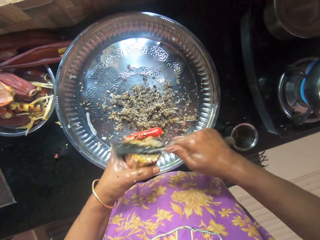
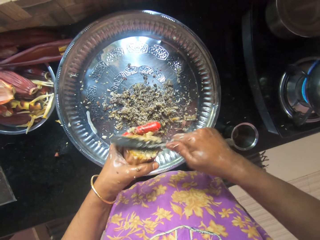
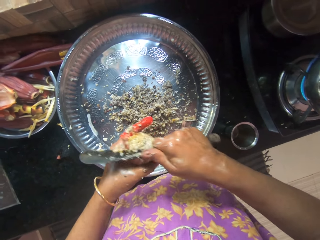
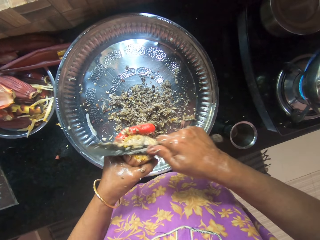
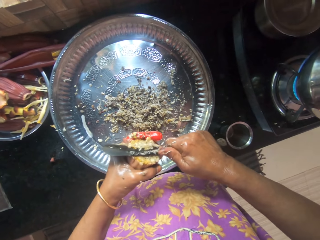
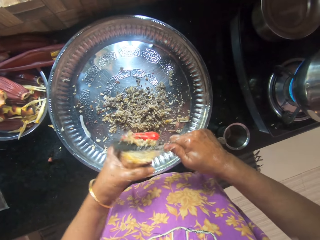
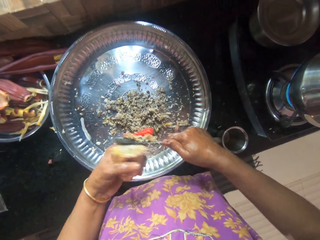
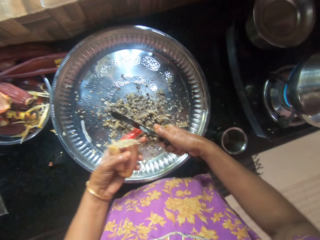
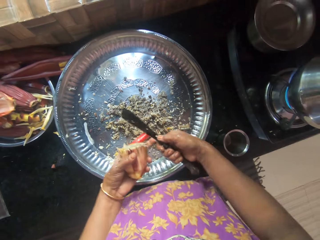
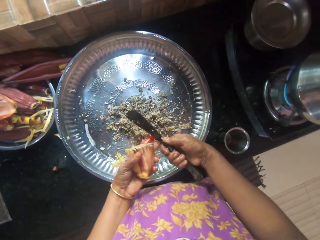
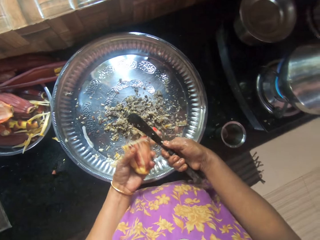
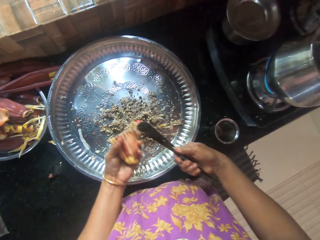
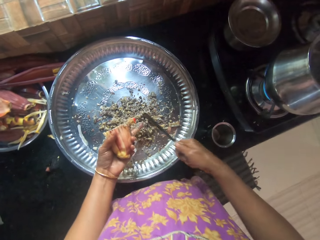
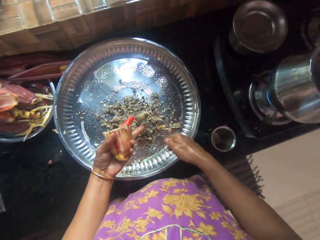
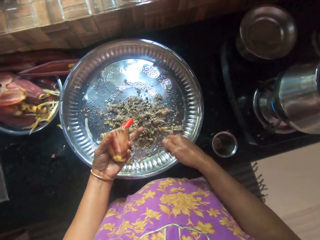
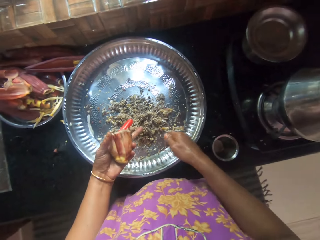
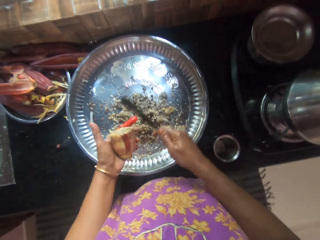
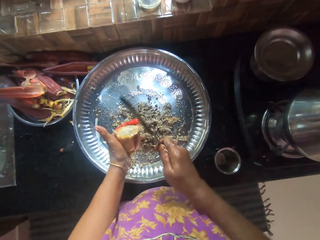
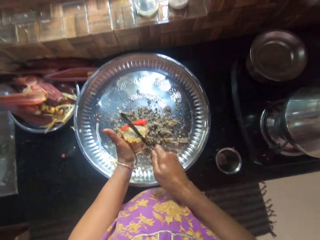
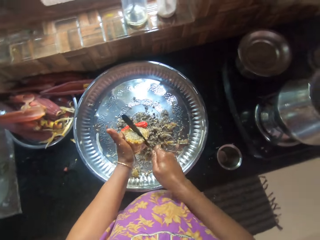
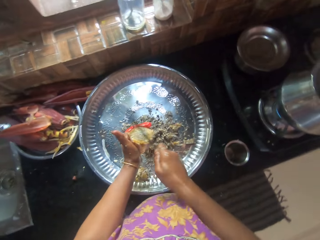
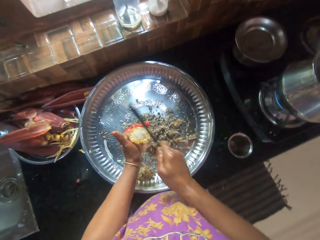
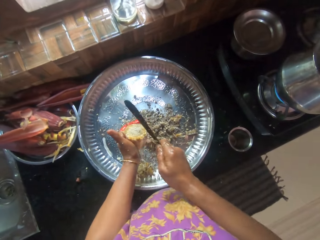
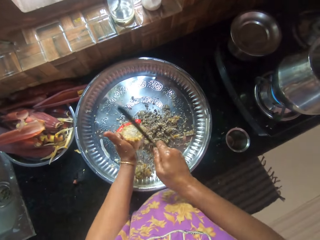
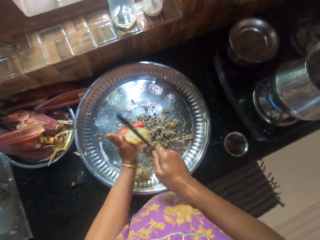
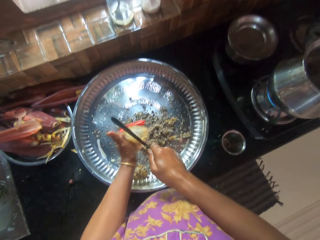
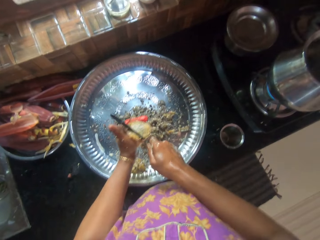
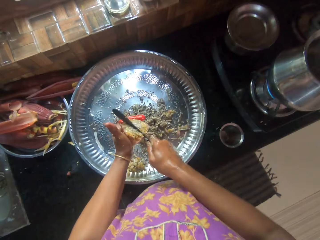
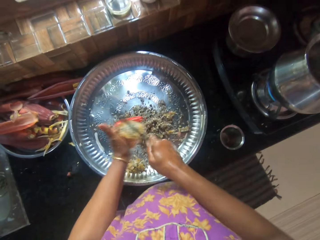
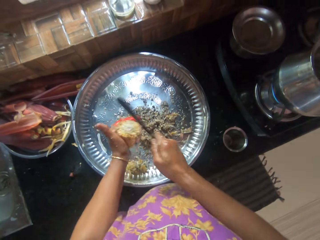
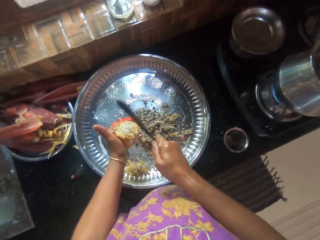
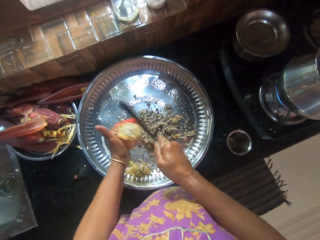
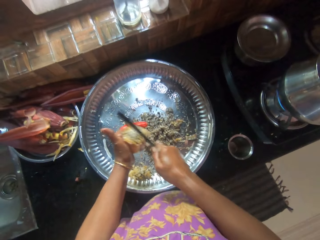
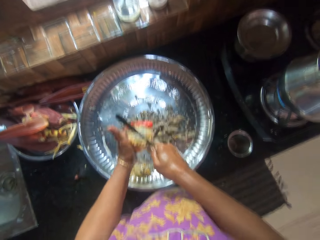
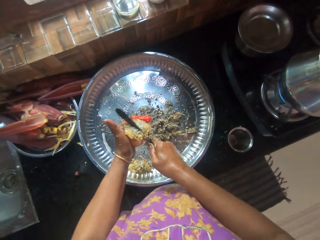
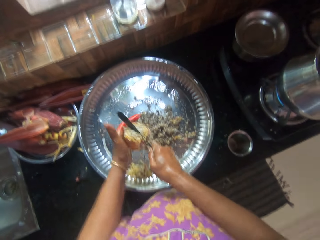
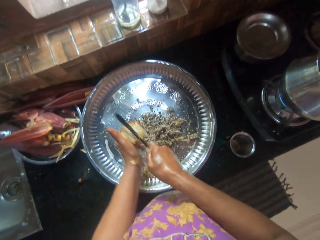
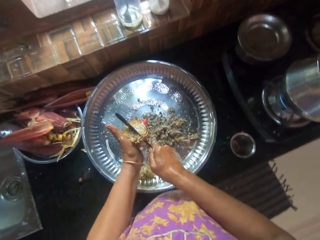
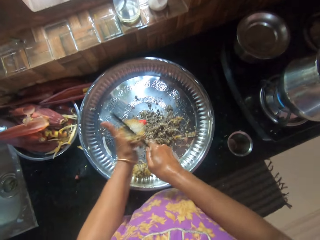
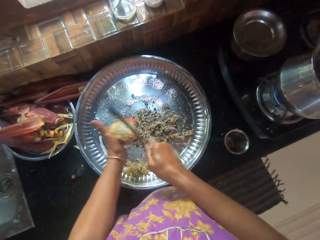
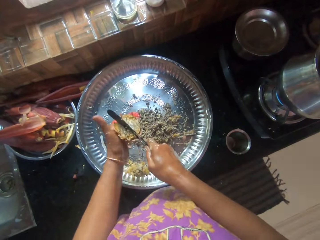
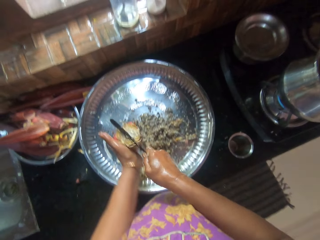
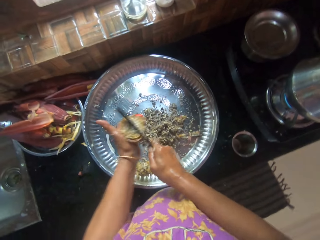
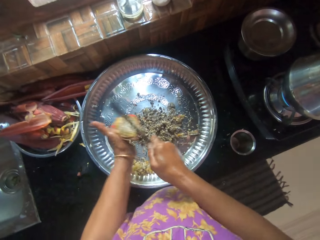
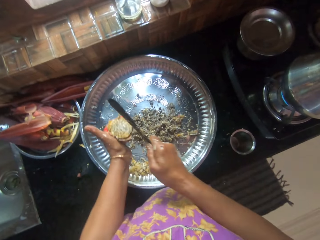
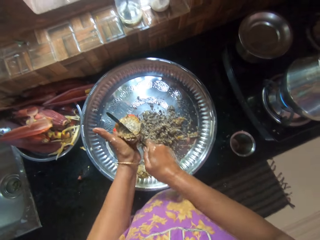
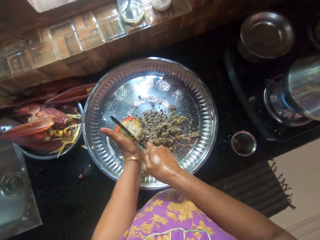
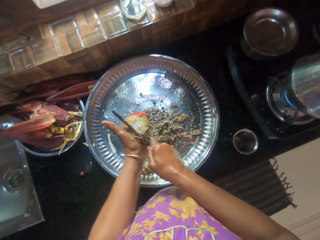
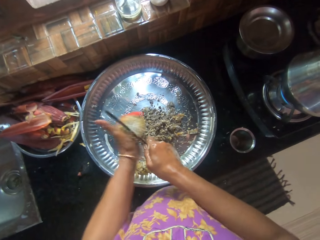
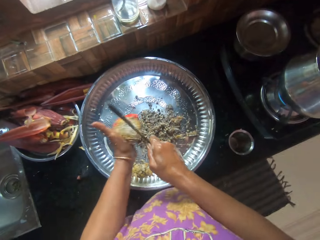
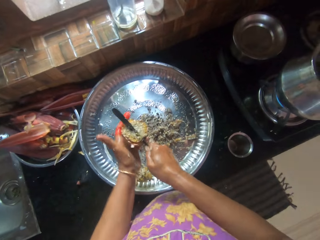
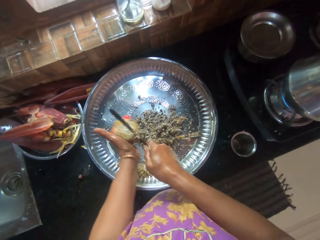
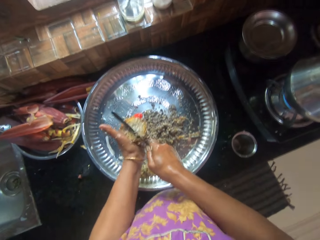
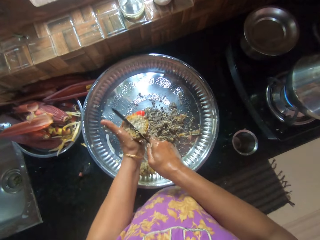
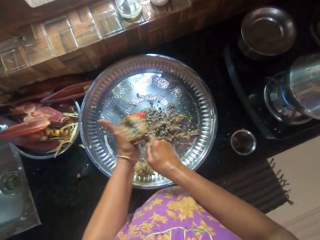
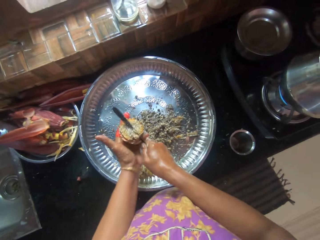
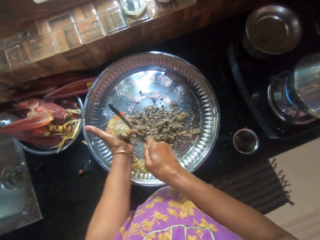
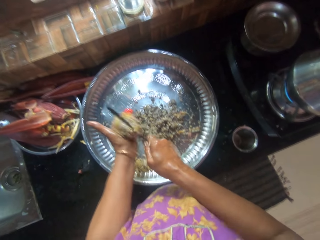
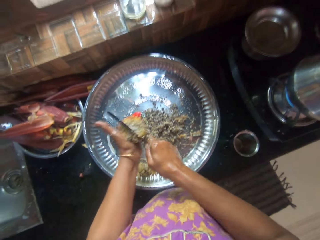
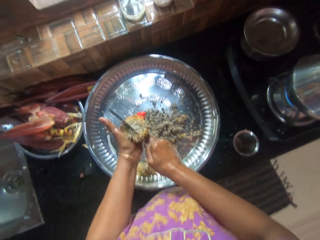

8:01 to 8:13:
The camera wearer rubs the knife against her left finger. She chops the plantain flower in her left hand with the knife in her right hand.

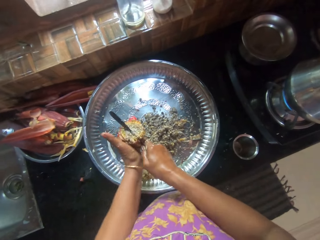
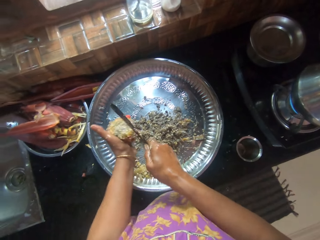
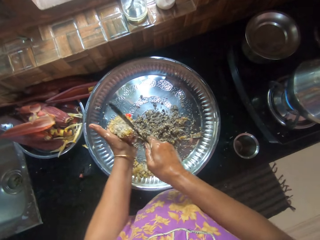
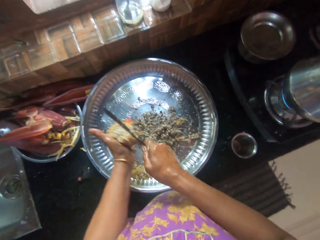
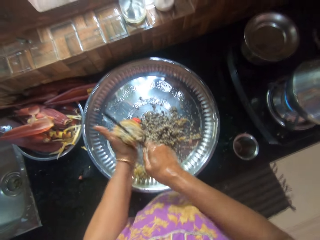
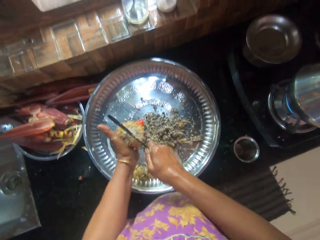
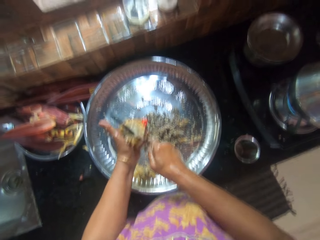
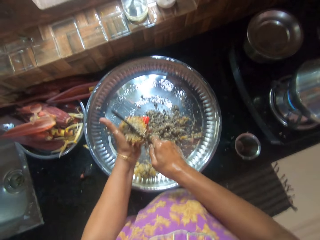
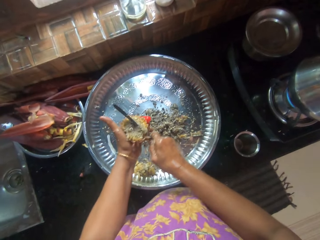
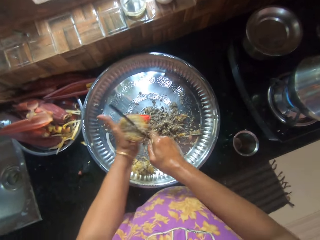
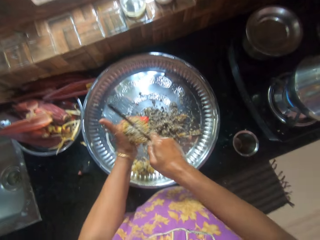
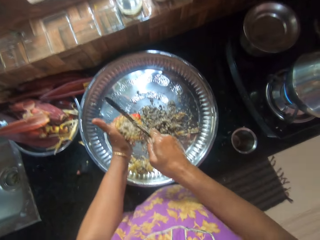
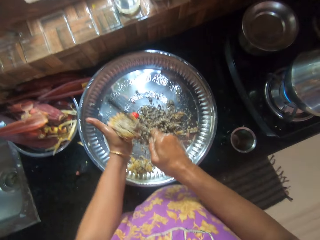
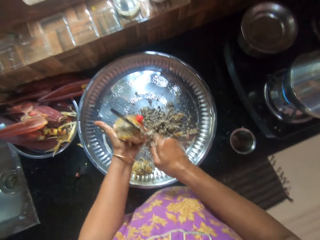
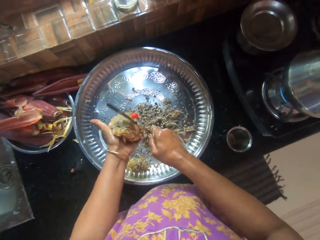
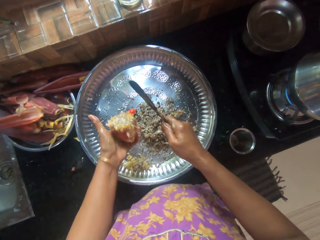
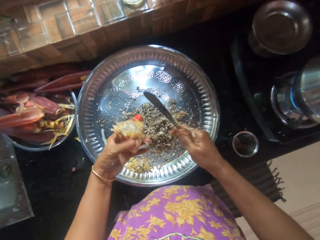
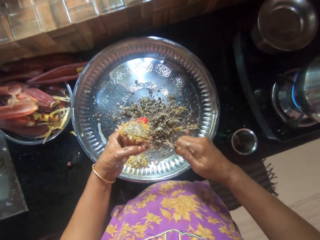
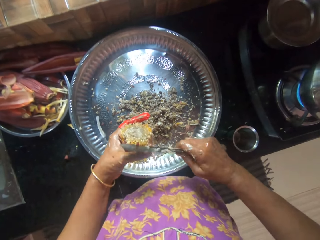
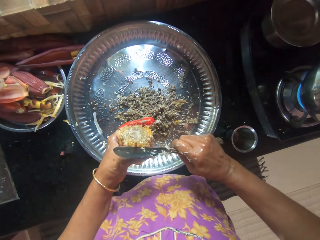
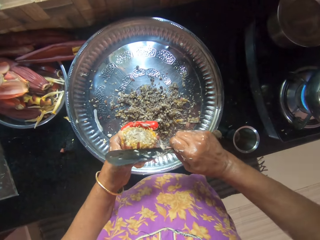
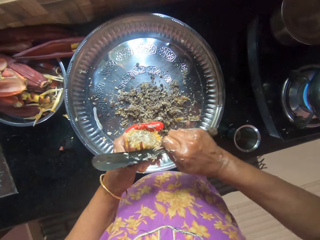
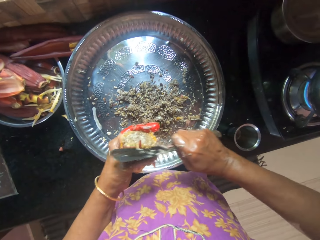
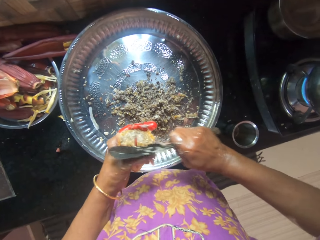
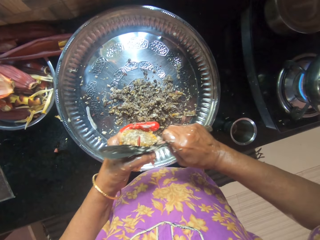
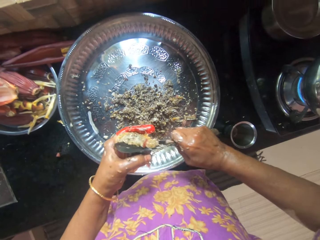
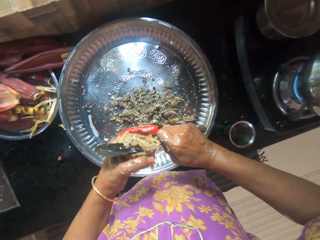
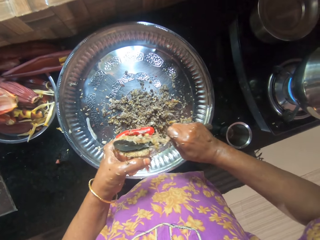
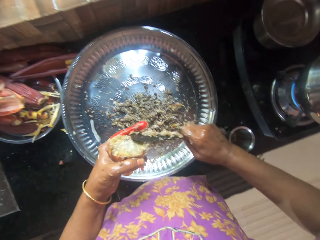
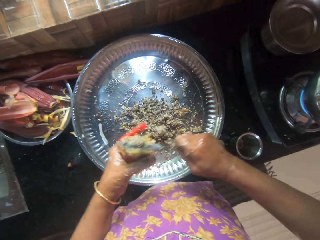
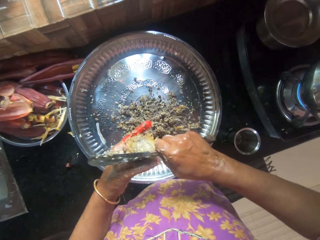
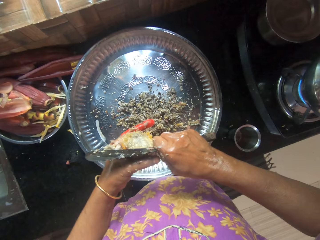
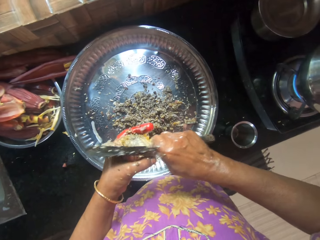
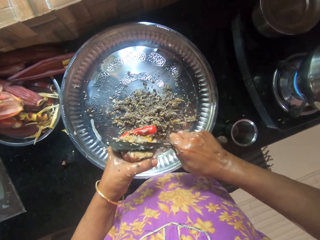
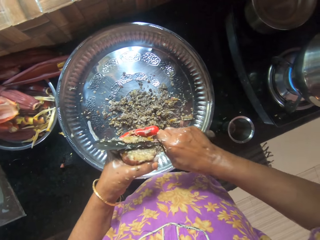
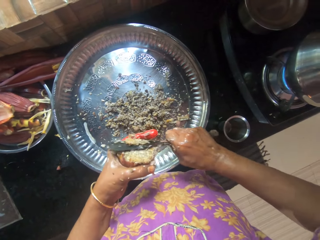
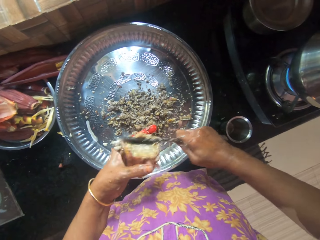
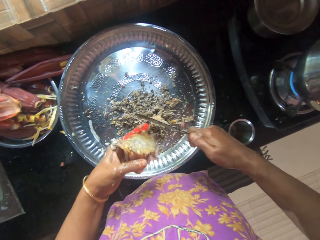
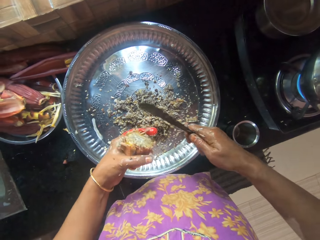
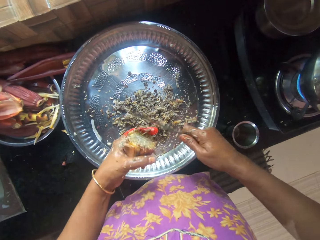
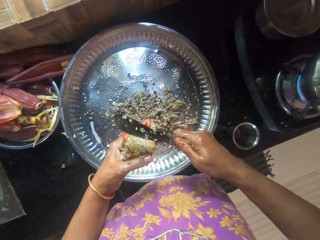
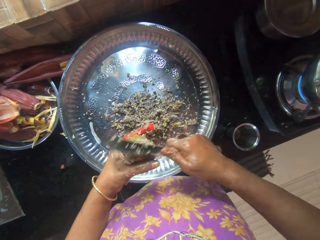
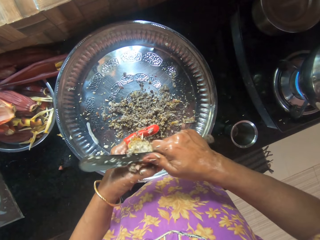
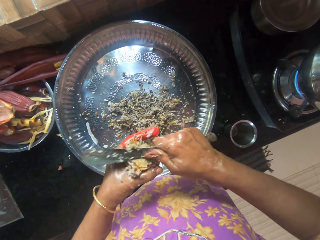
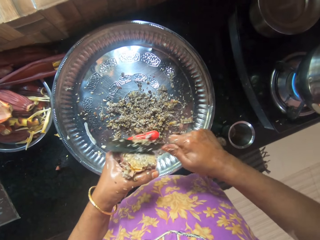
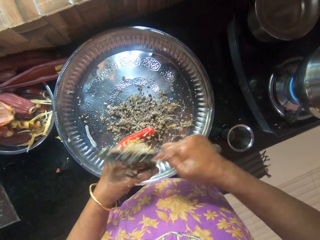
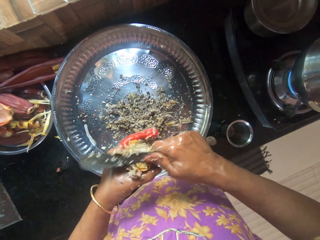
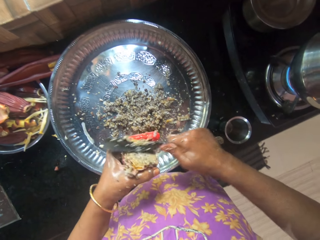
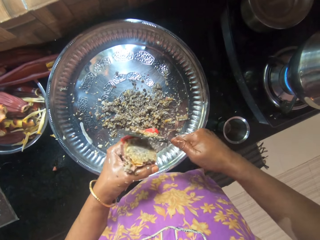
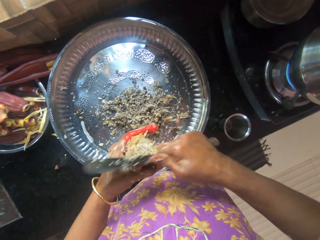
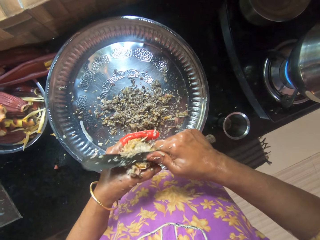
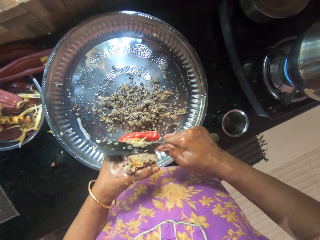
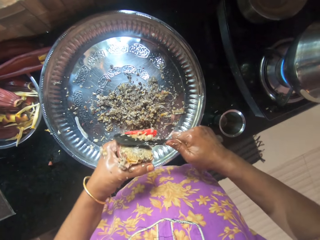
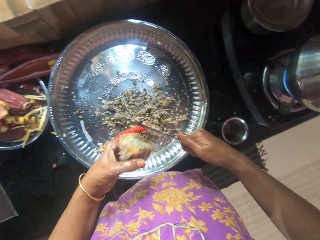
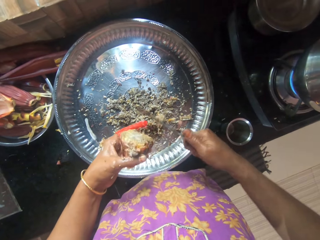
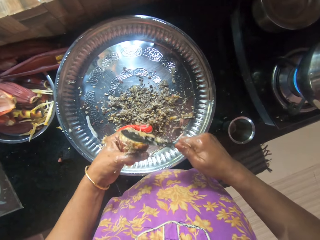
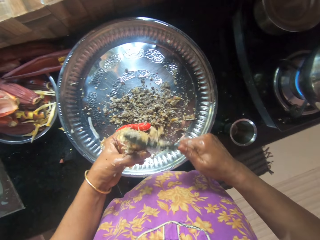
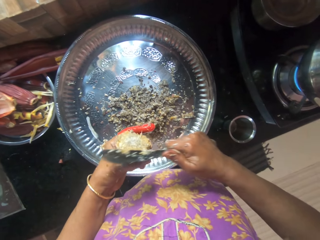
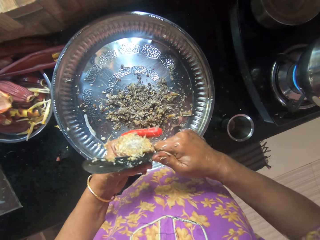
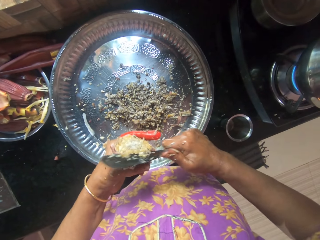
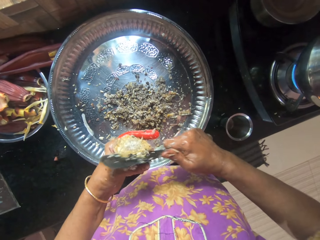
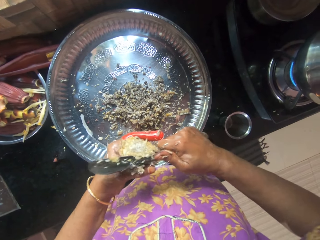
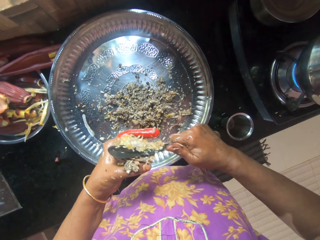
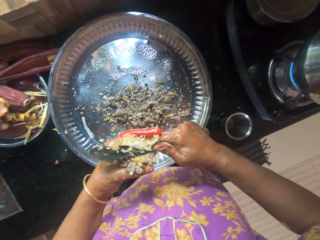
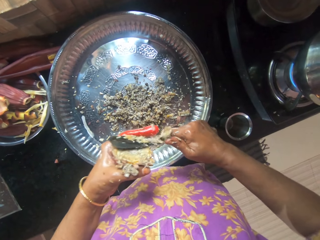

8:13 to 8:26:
The camera wearer slices the plantain flower in her left hand into the tray with the knife in her right hand.
